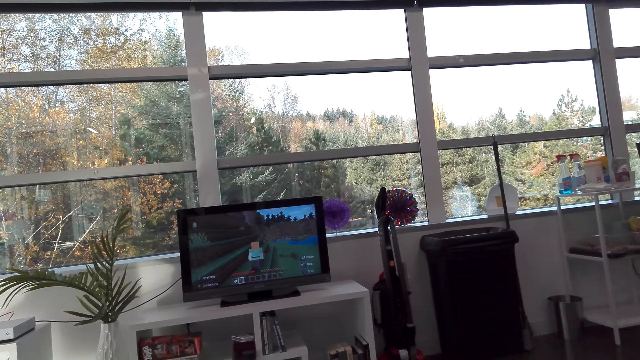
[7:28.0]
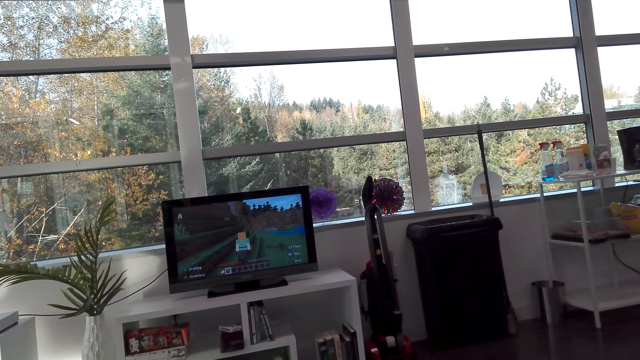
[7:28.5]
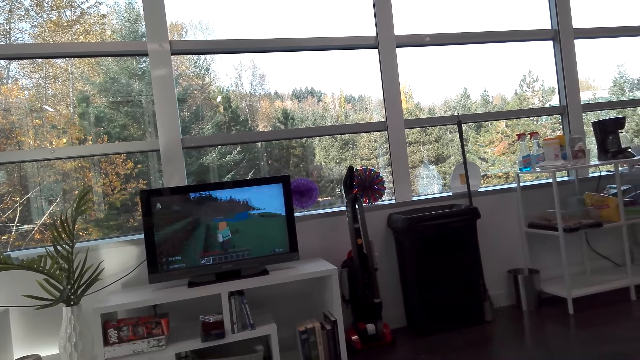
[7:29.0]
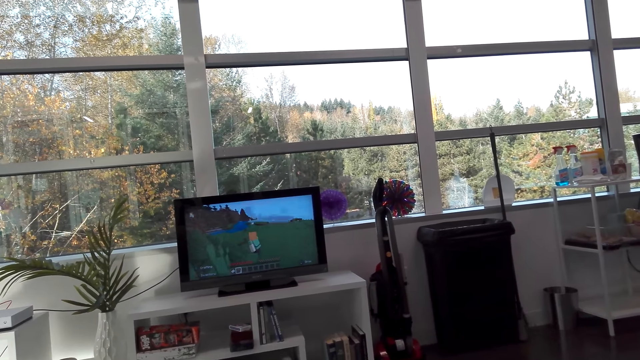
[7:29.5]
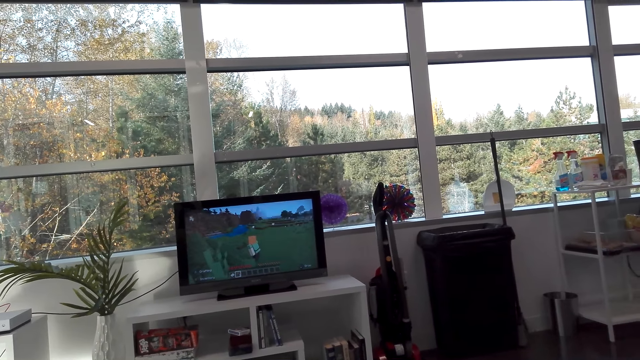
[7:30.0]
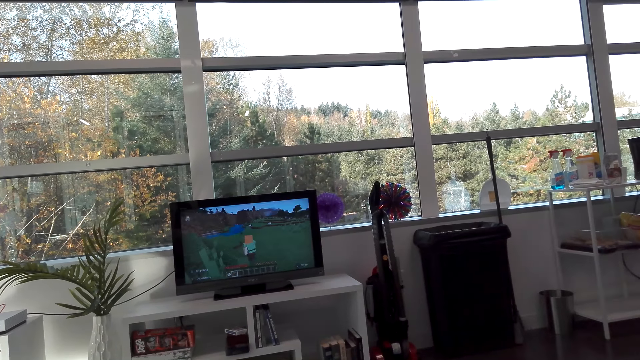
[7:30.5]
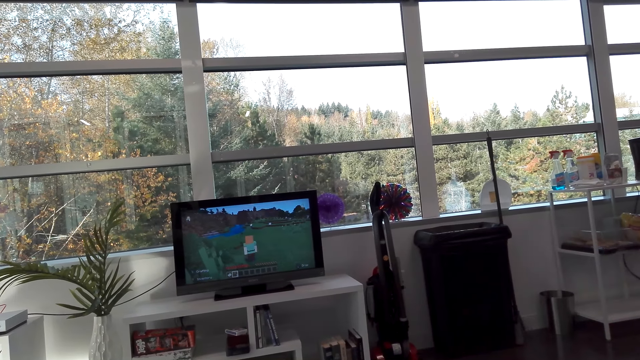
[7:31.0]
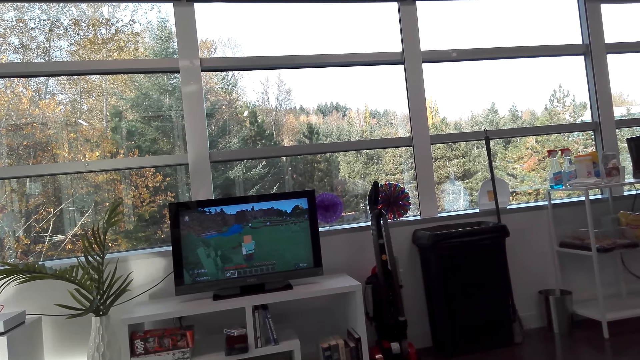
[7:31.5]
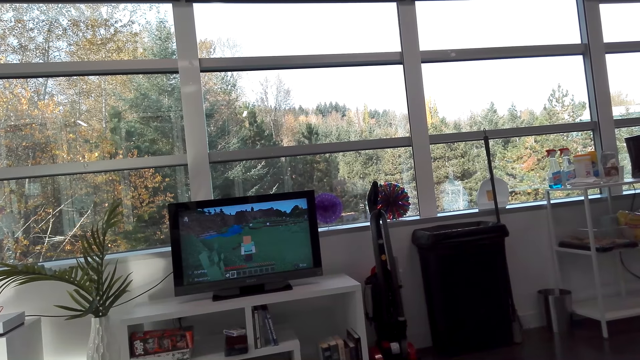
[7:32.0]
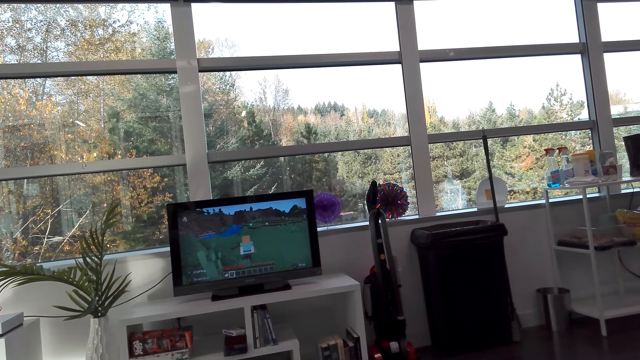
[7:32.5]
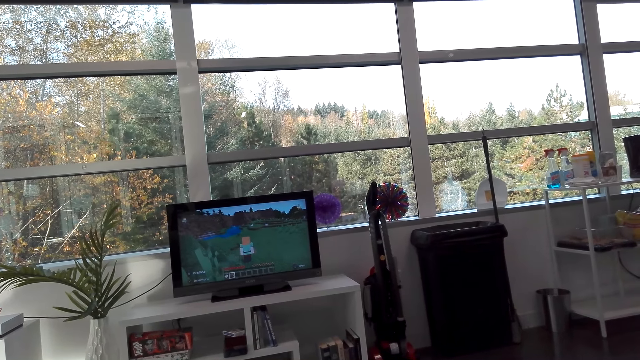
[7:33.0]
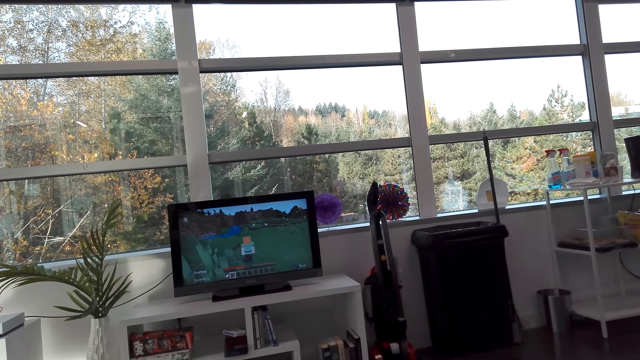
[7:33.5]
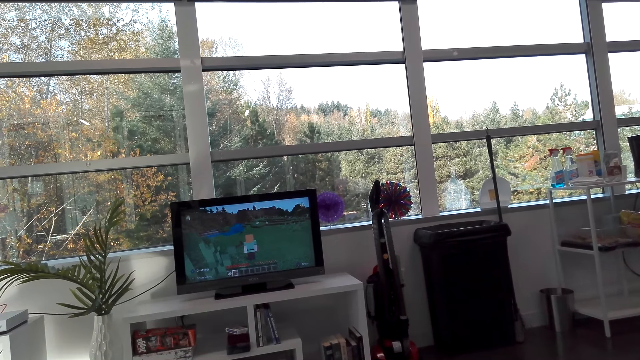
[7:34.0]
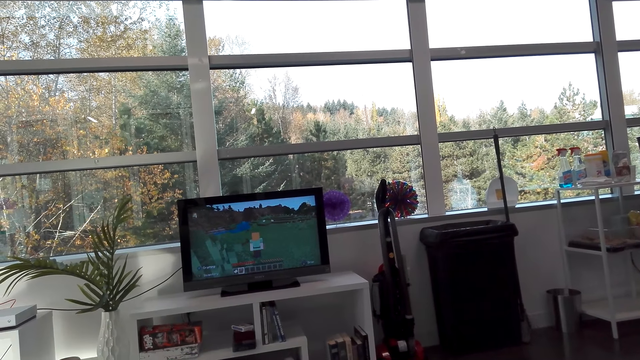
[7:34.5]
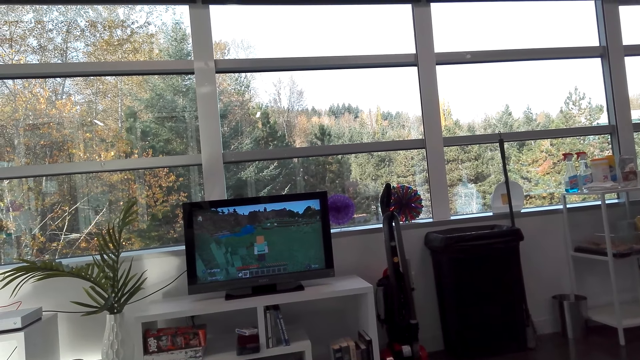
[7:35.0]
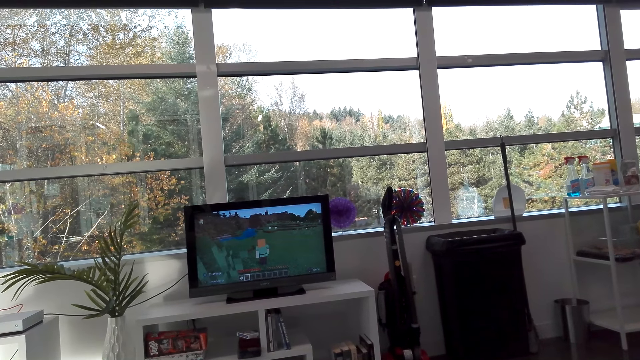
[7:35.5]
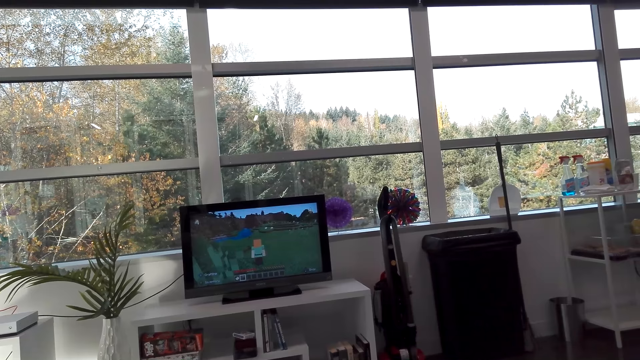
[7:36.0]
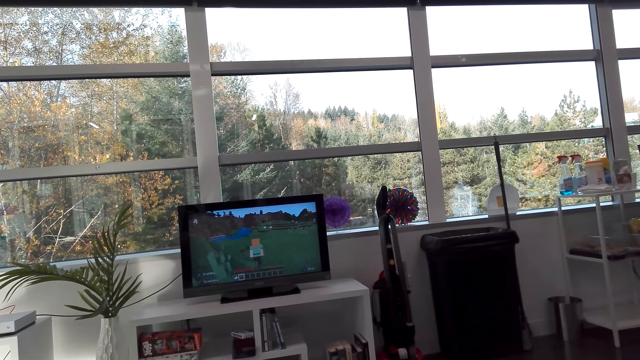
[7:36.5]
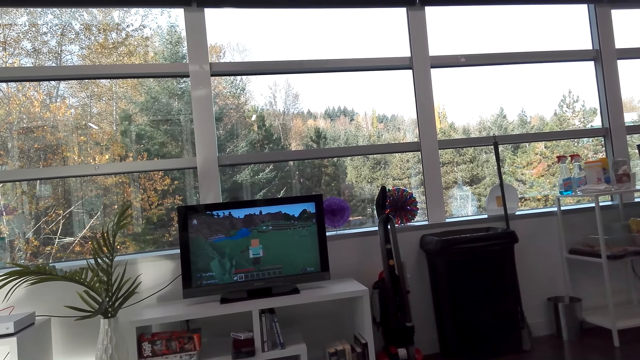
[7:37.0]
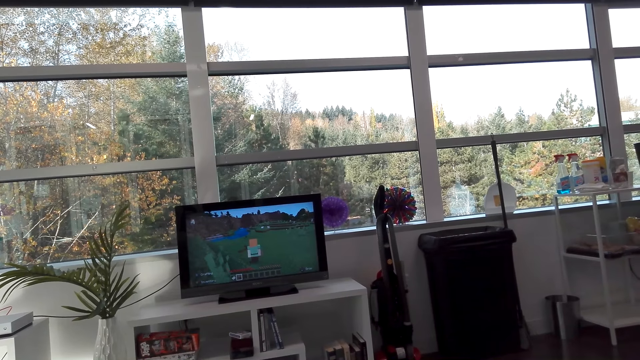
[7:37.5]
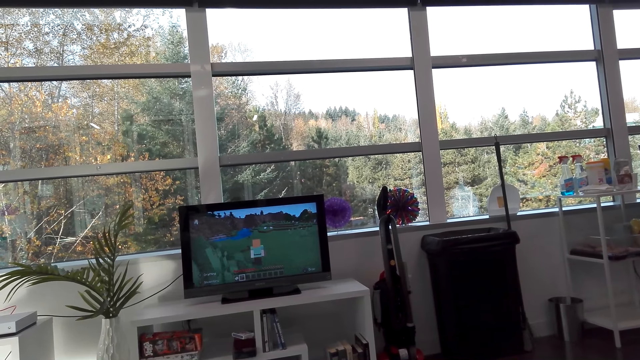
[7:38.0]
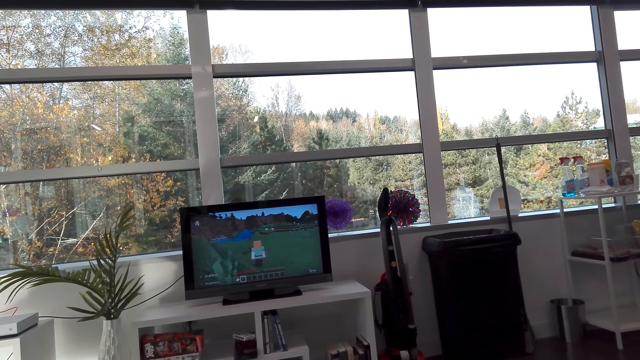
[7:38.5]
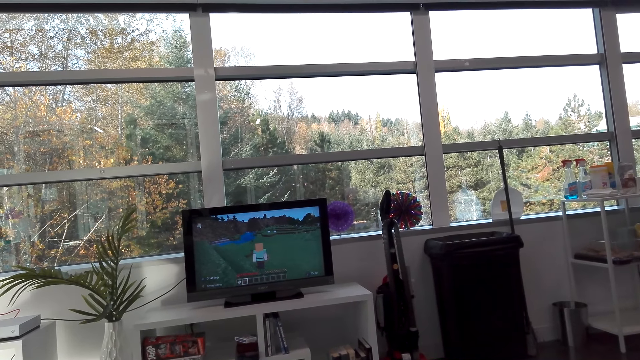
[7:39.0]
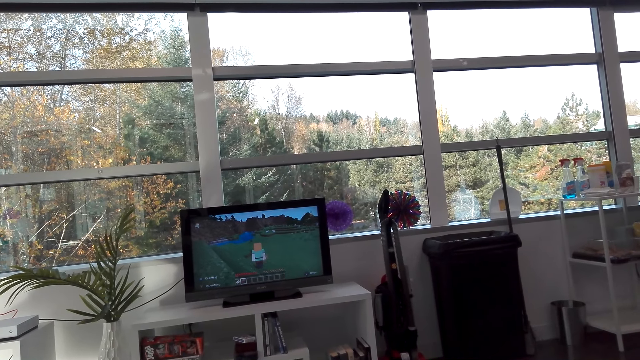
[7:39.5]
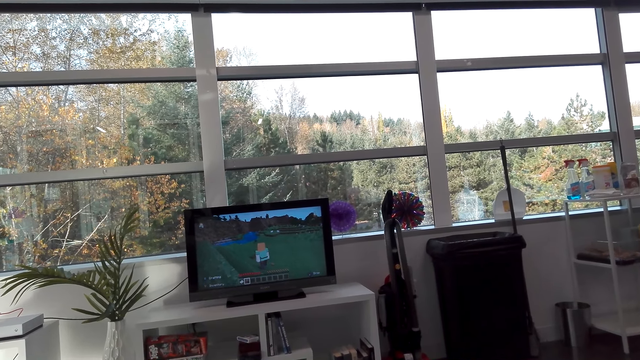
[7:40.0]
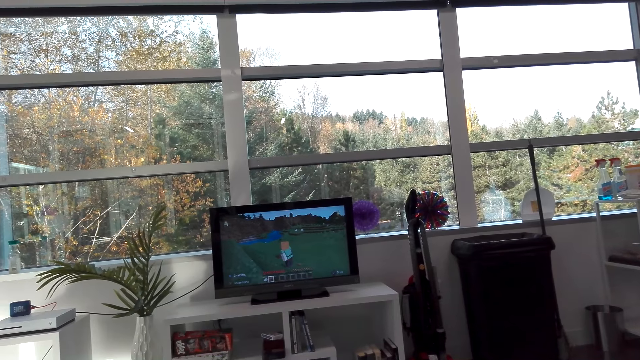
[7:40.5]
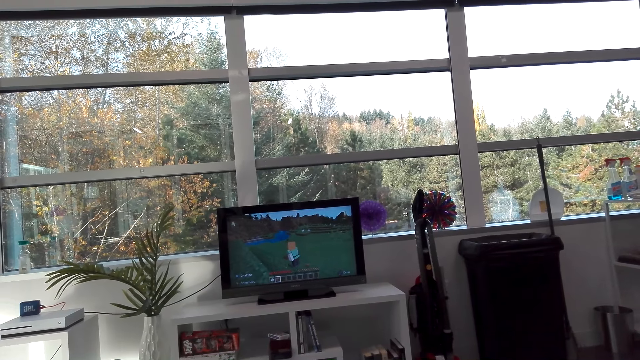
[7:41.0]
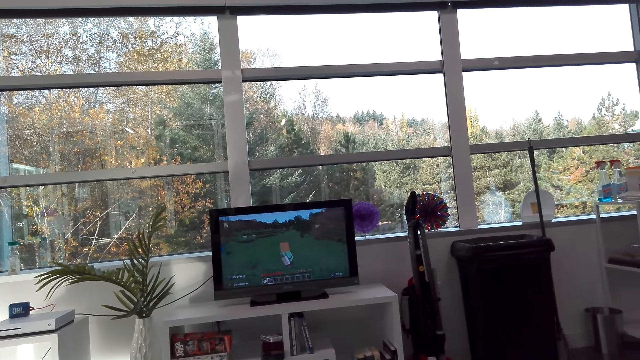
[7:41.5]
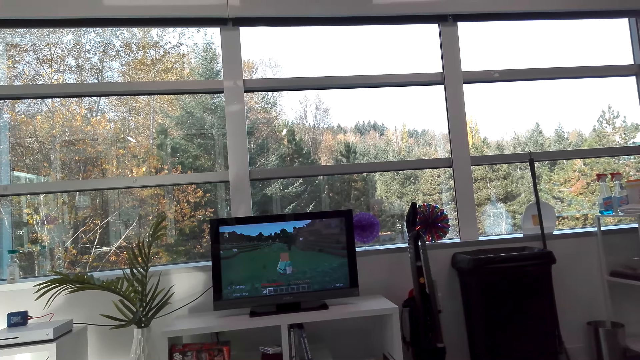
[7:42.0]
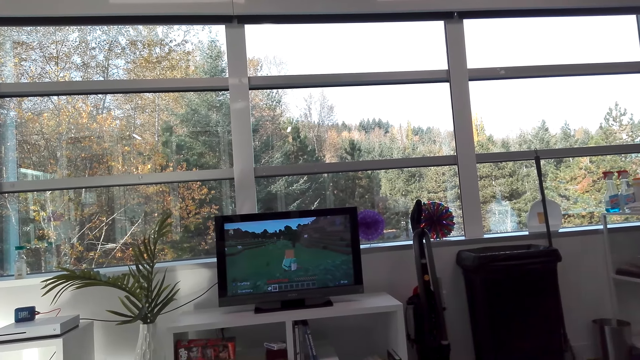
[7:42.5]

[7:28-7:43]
The camera wearer talks.

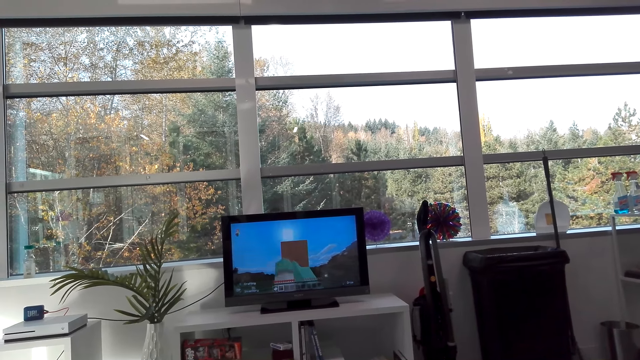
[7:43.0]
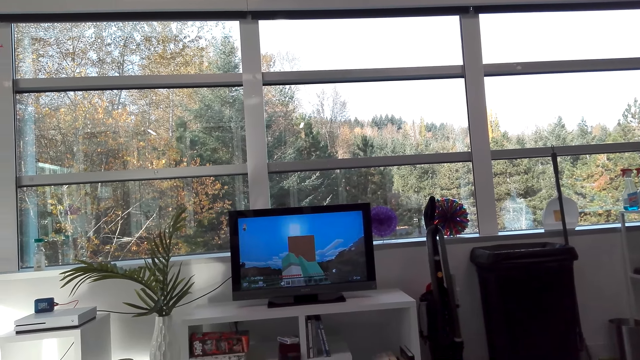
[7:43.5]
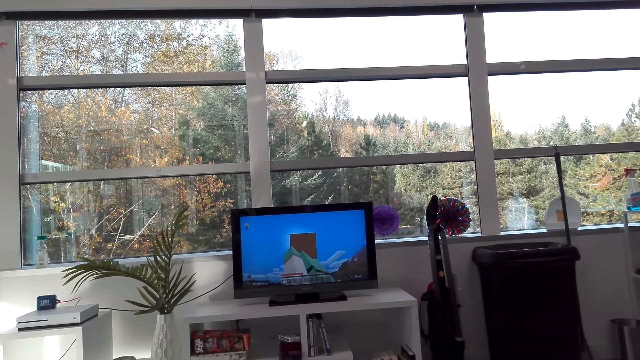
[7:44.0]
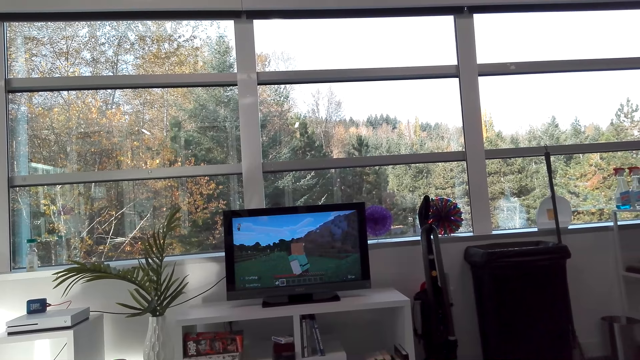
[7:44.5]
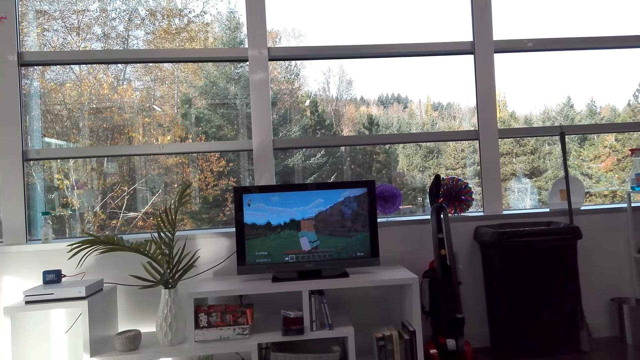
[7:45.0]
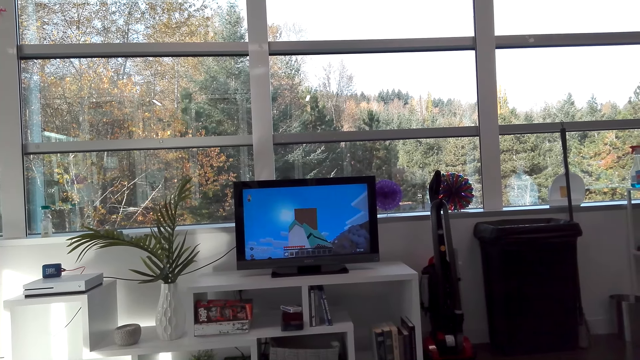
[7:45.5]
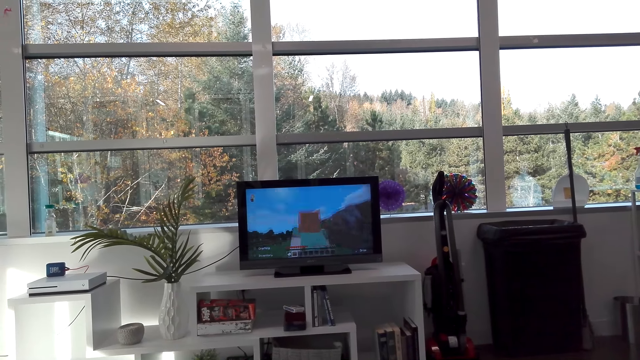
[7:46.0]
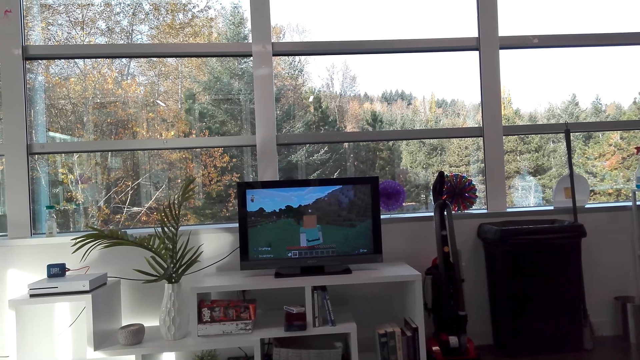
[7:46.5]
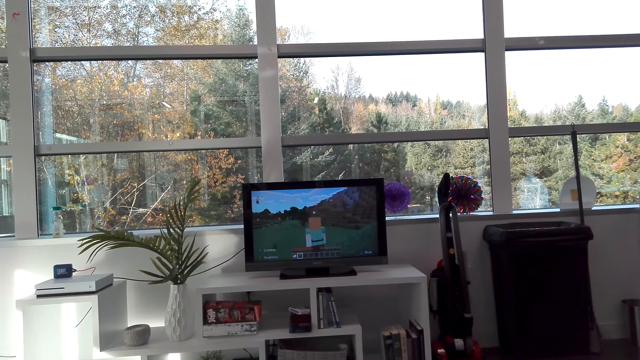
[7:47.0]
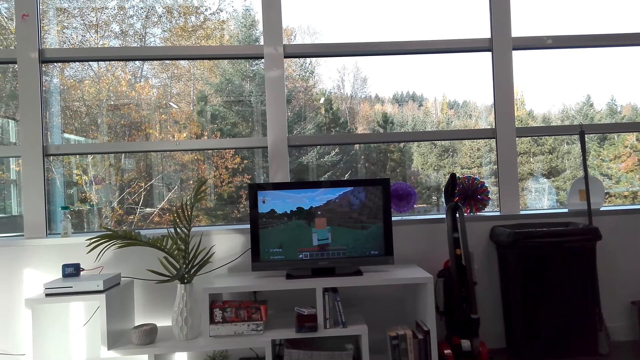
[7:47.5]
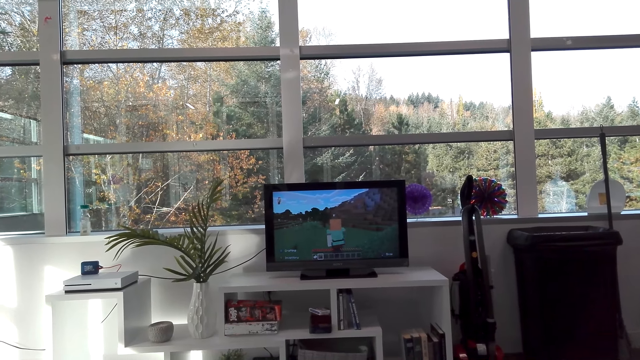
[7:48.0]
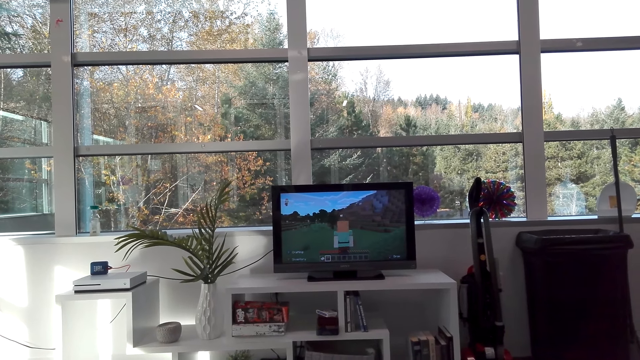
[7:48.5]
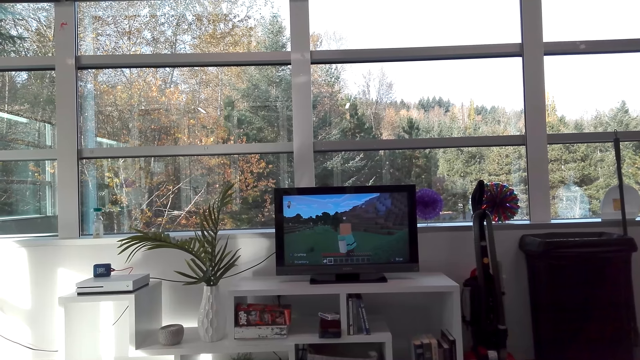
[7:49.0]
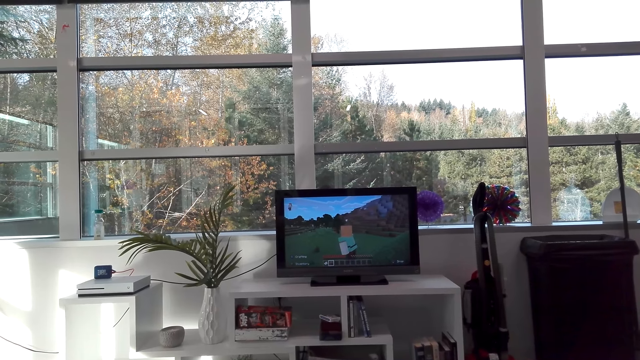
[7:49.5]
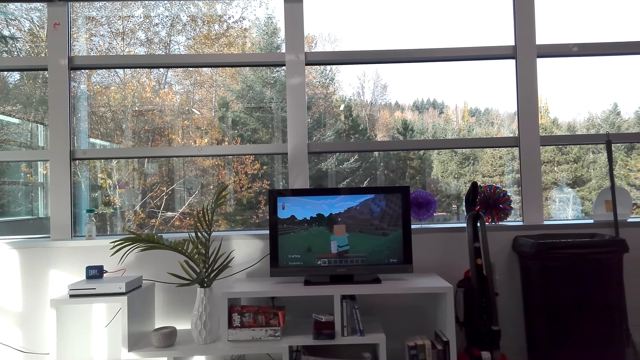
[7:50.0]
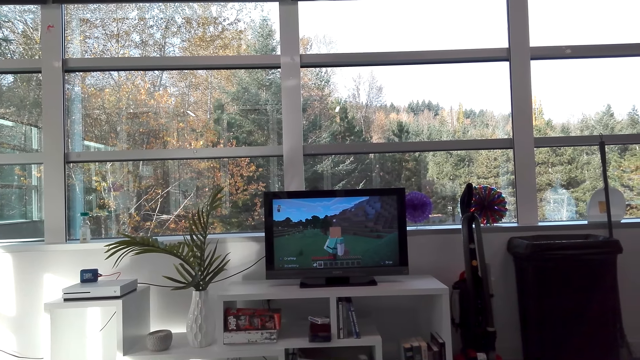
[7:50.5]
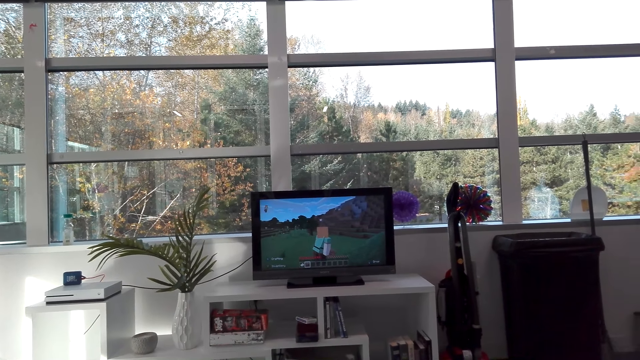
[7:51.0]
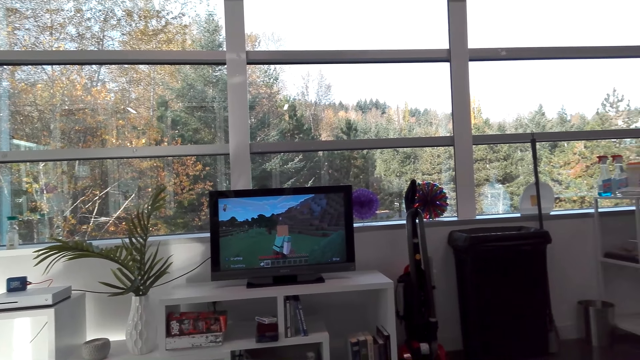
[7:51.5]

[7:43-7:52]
A person talks.
